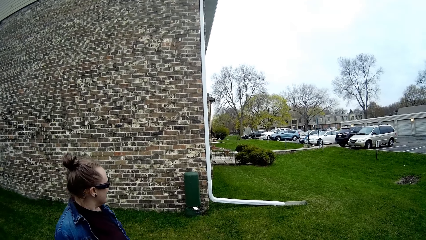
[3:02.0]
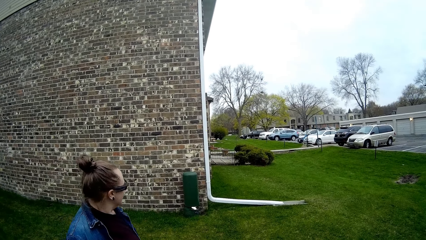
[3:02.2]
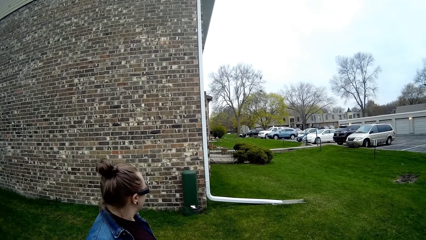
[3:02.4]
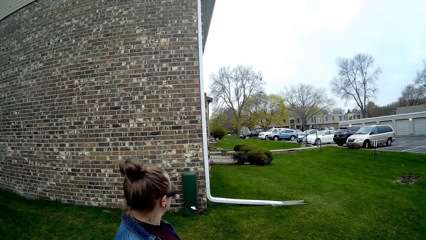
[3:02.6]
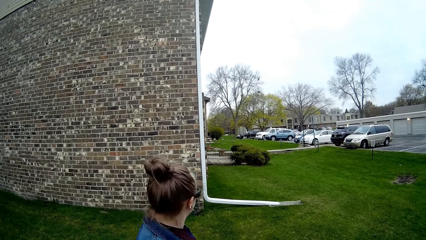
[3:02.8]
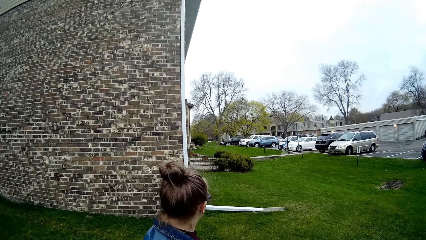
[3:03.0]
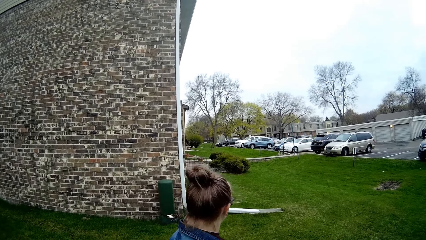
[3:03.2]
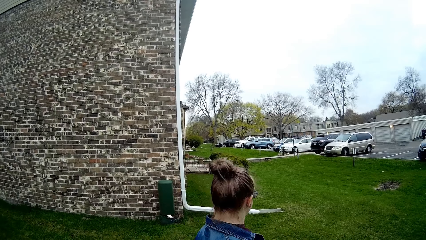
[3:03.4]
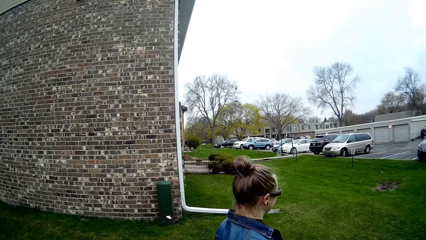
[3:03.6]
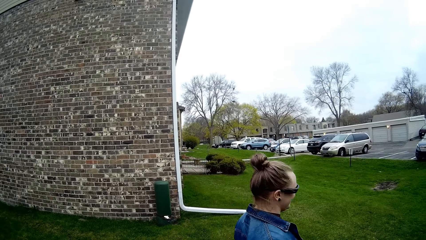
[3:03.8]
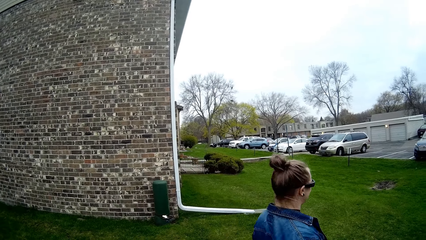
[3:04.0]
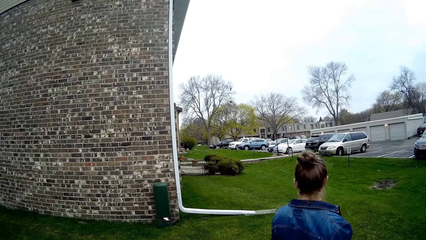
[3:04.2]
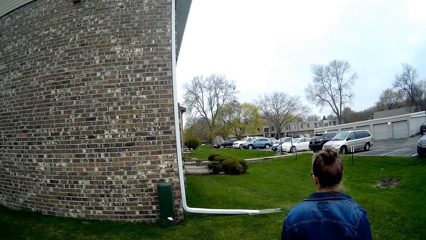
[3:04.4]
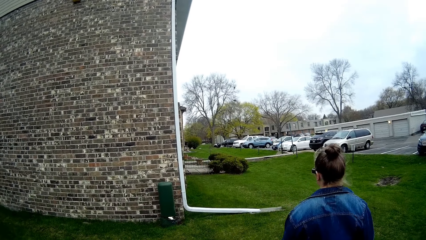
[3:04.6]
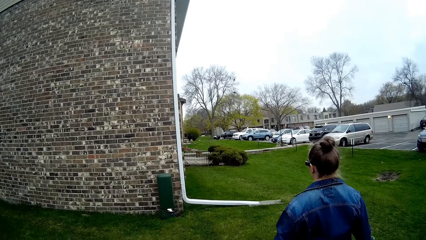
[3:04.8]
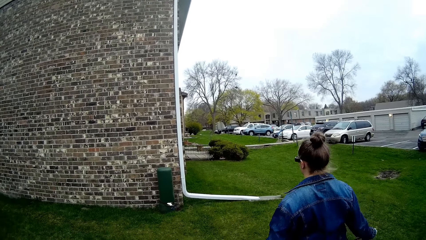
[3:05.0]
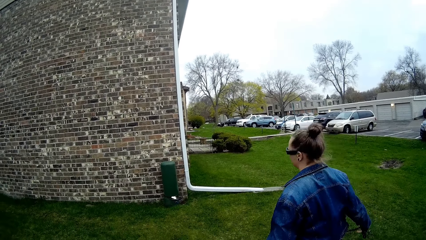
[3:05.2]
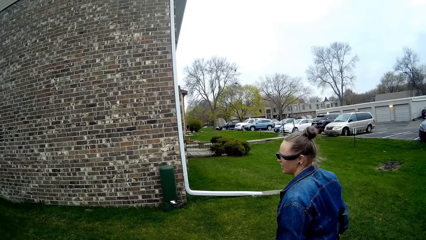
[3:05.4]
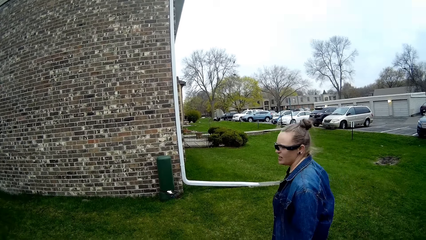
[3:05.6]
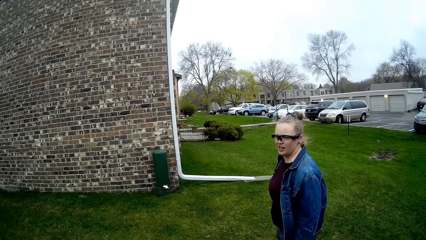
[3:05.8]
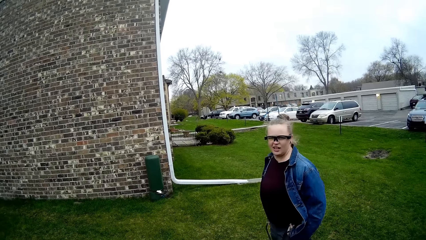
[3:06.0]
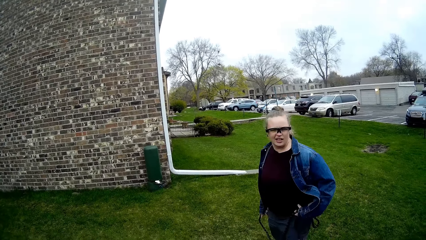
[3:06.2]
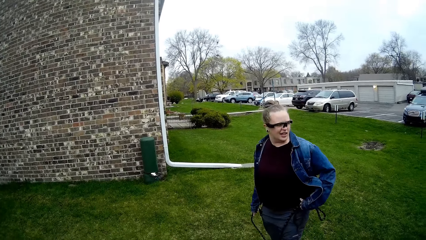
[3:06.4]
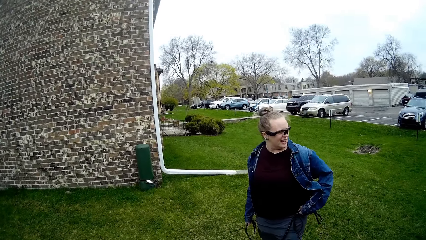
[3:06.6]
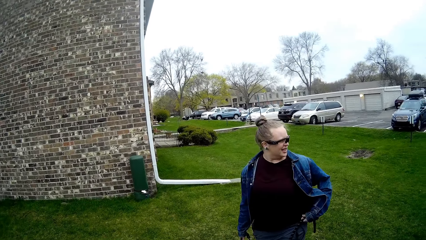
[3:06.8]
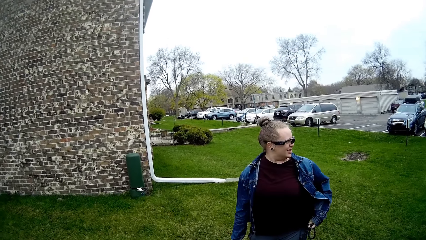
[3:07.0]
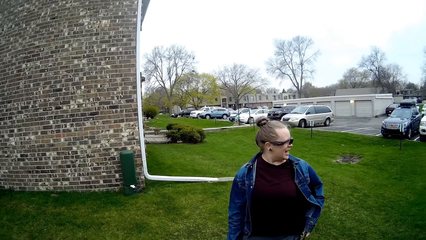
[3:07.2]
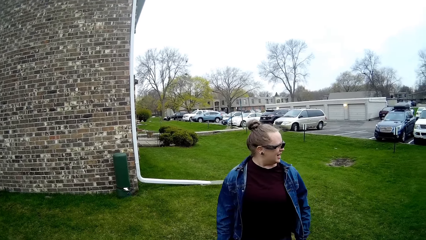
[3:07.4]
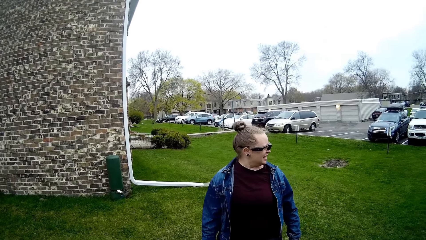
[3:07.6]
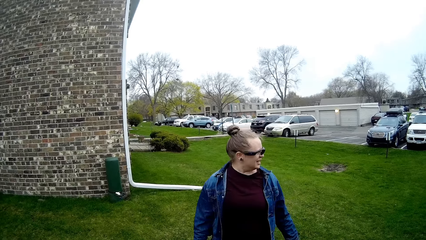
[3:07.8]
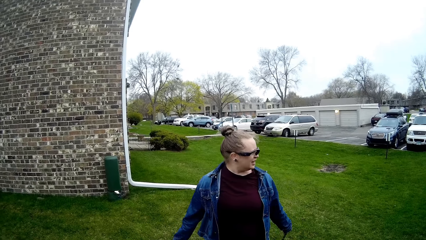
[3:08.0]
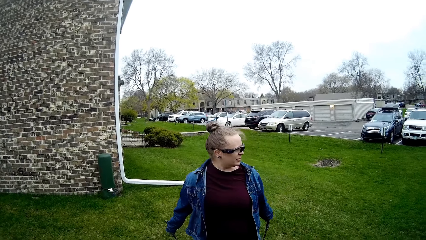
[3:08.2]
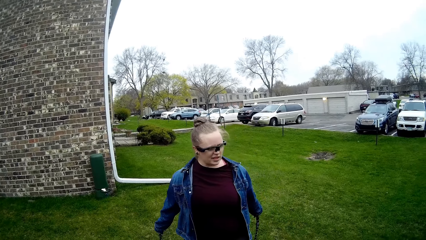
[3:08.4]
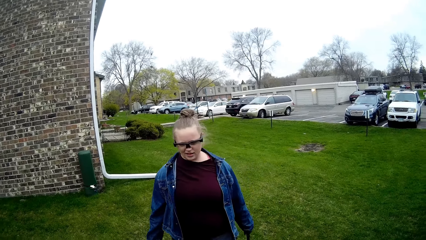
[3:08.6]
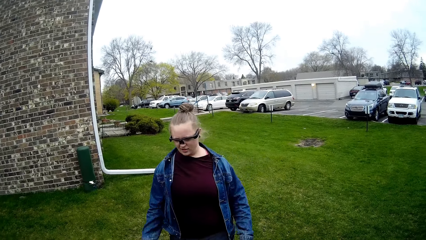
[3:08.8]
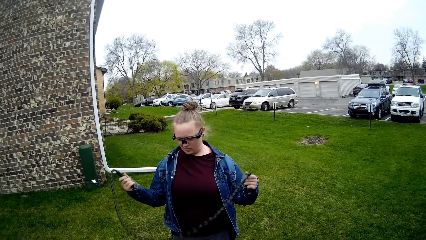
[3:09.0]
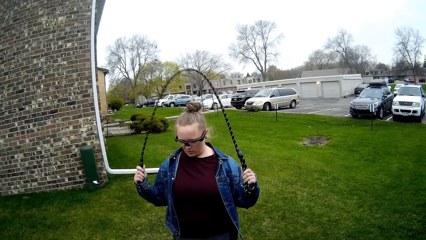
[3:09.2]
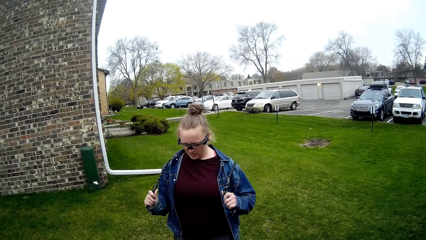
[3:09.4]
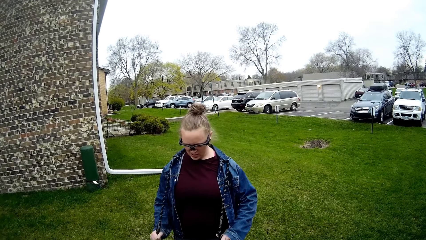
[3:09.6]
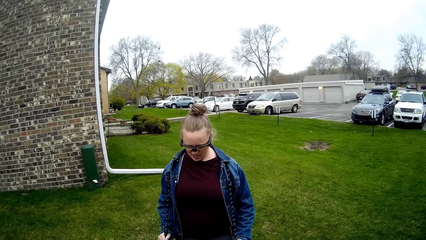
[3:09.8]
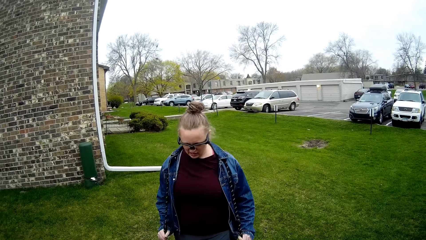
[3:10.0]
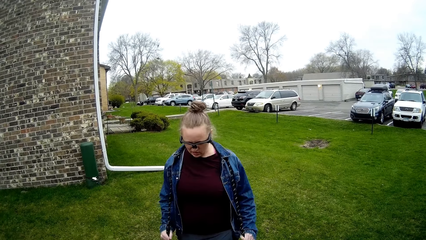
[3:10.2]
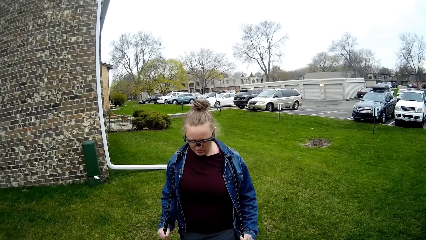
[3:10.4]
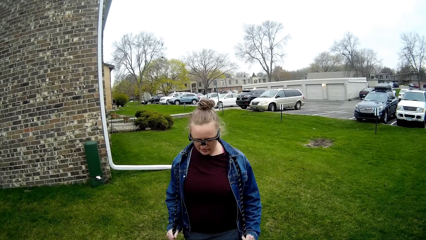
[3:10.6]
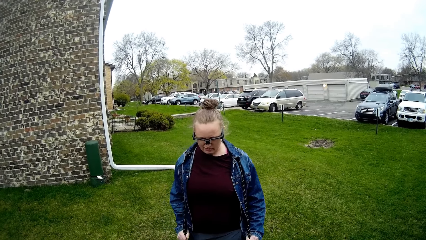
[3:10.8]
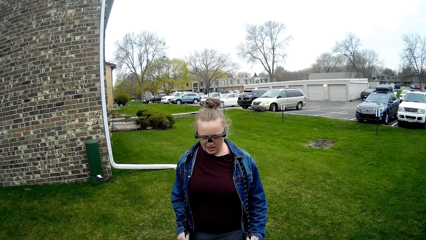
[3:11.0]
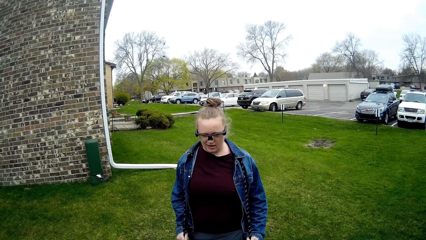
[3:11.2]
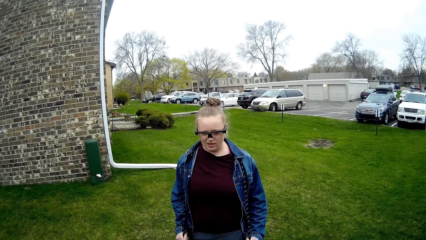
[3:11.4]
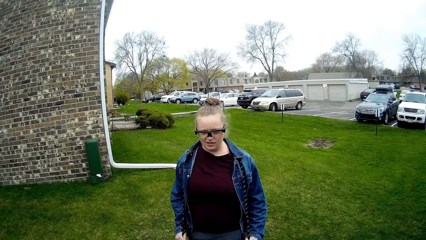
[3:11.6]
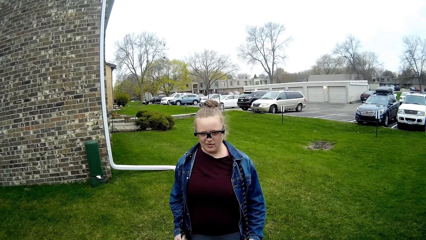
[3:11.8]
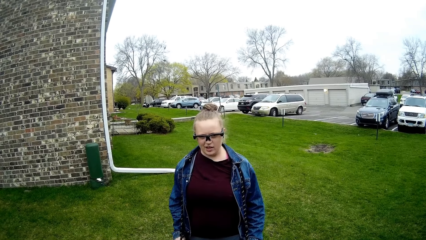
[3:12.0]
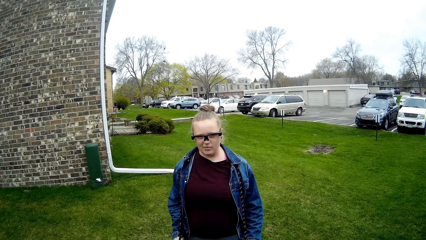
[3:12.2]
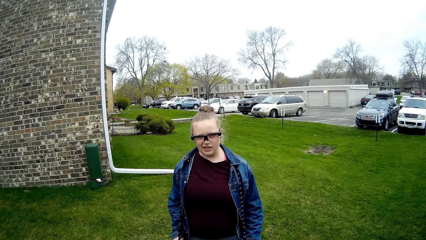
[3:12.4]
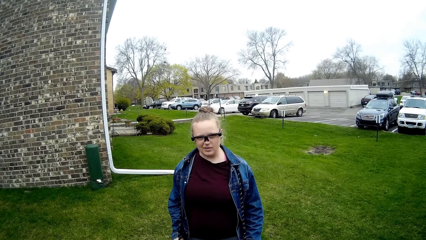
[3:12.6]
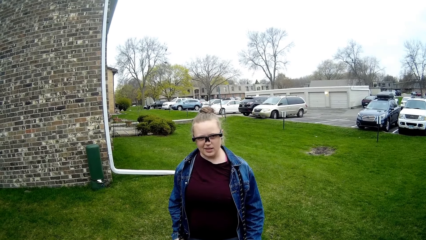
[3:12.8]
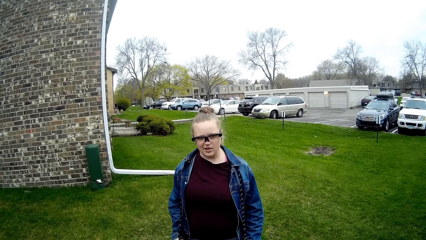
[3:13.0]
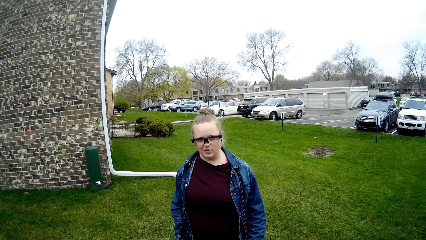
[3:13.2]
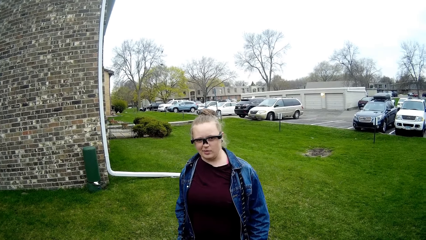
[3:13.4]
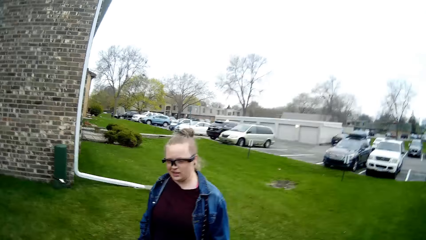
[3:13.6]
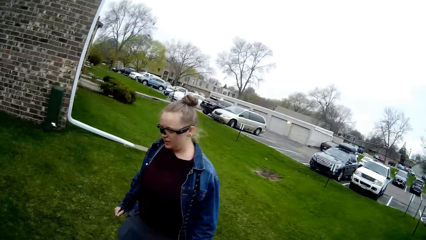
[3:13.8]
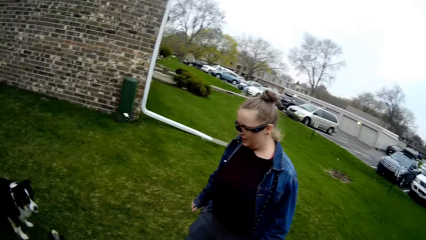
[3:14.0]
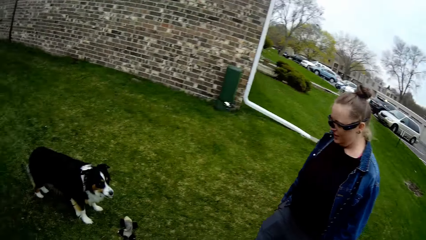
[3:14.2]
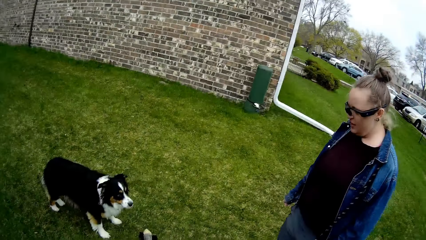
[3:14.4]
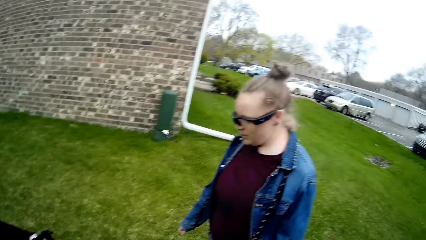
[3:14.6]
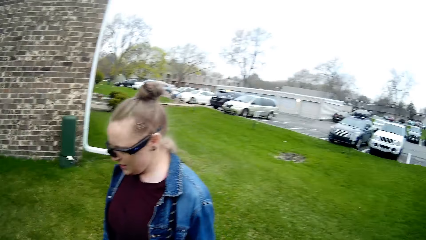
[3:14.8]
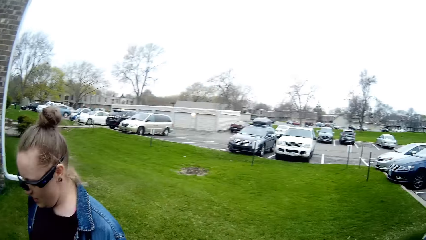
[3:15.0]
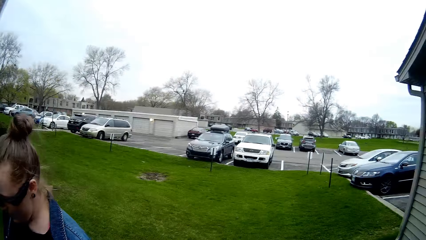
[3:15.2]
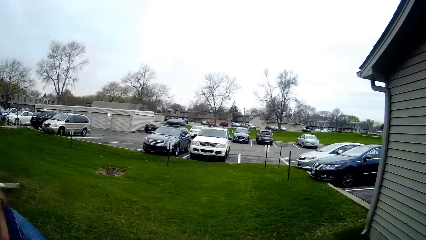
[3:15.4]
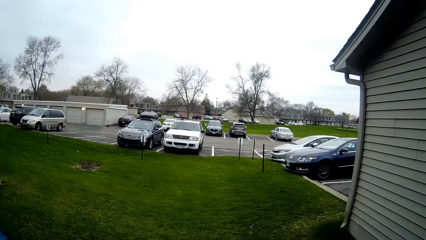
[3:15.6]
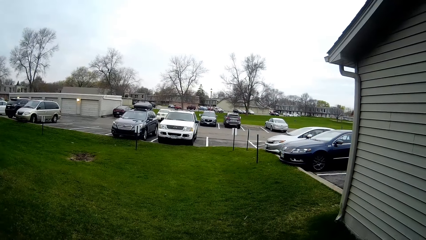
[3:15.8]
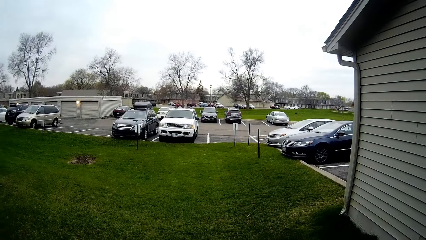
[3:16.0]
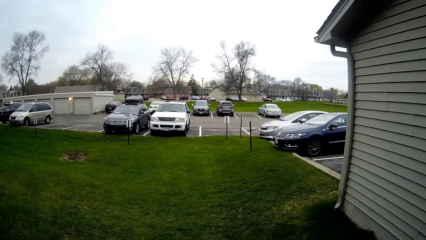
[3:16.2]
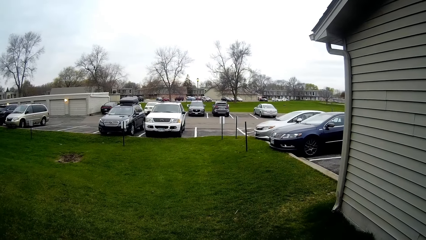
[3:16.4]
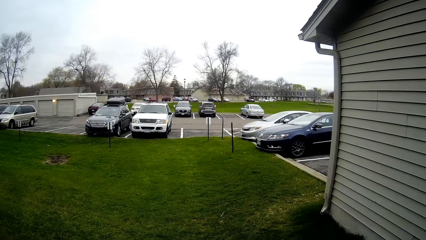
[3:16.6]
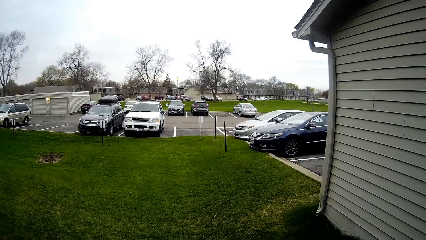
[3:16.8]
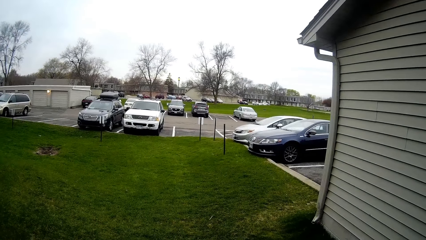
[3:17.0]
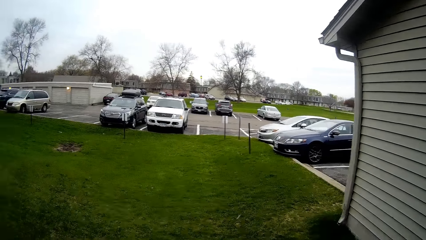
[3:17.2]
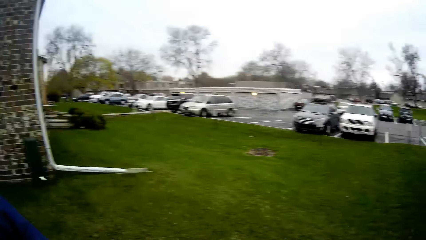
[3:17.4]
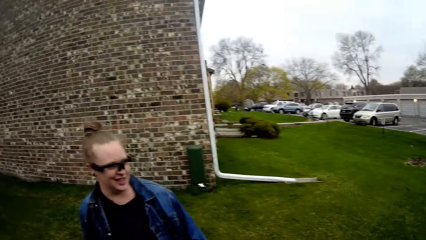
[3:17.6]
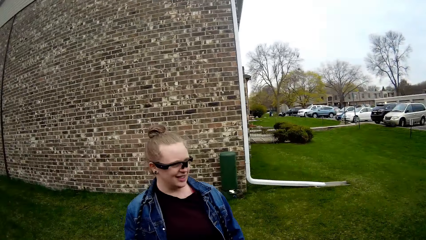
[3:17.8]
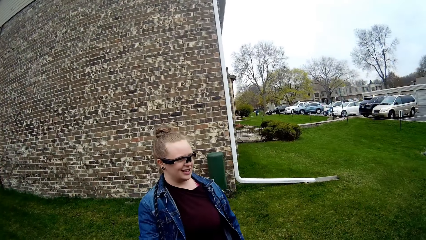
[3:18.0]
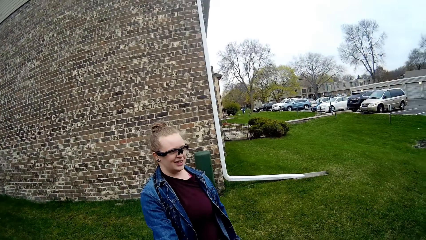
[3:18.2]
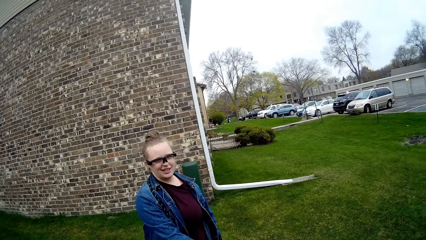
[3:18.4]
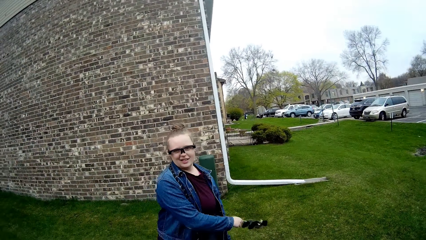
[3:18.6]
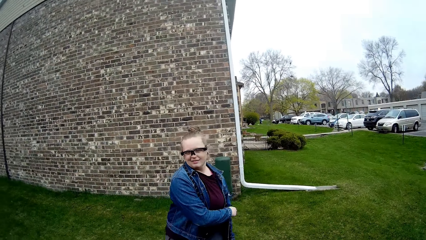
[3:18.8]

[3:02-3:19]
A woman places a dog leash around her shoulders with both hands.
